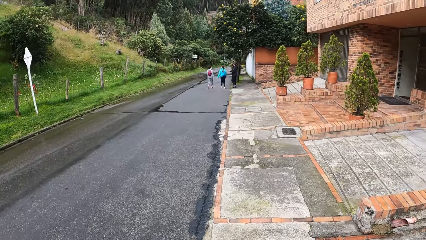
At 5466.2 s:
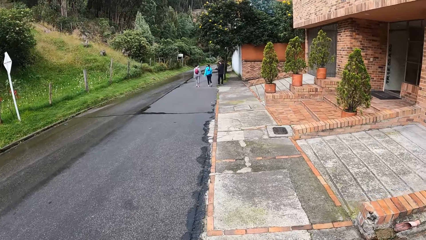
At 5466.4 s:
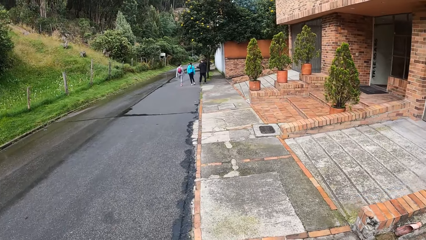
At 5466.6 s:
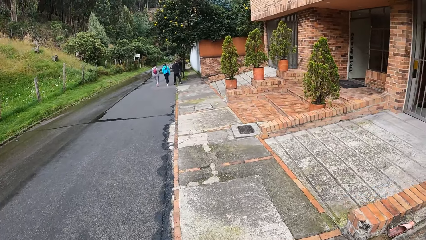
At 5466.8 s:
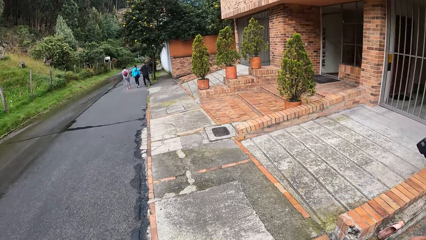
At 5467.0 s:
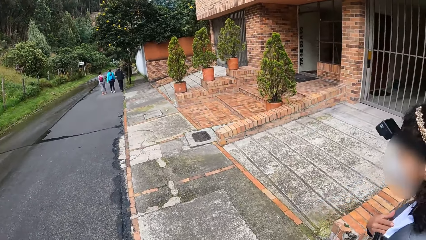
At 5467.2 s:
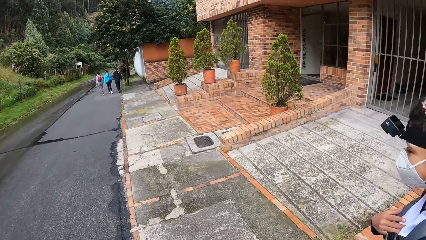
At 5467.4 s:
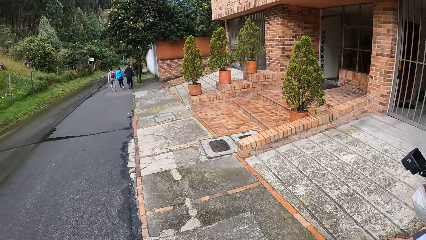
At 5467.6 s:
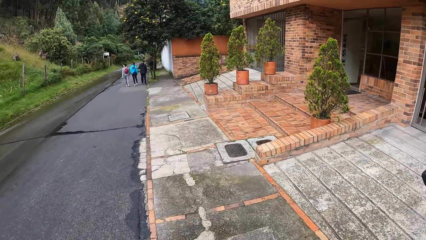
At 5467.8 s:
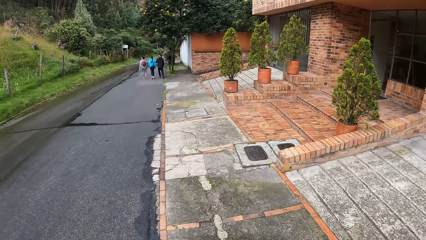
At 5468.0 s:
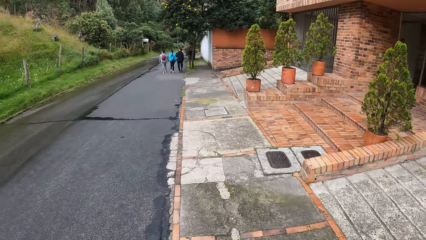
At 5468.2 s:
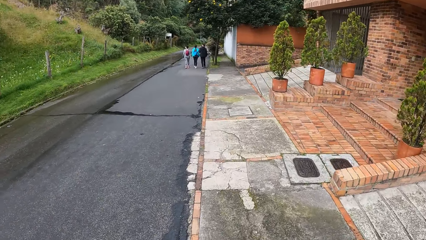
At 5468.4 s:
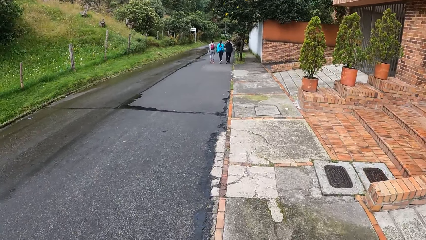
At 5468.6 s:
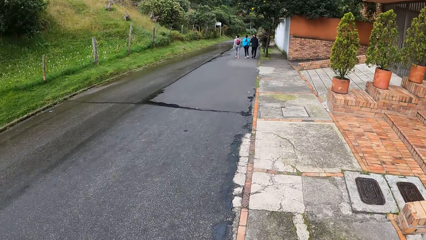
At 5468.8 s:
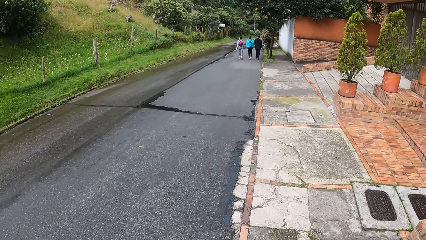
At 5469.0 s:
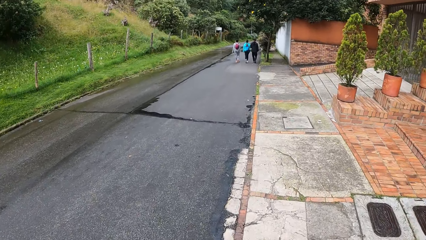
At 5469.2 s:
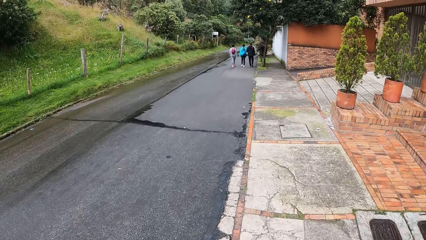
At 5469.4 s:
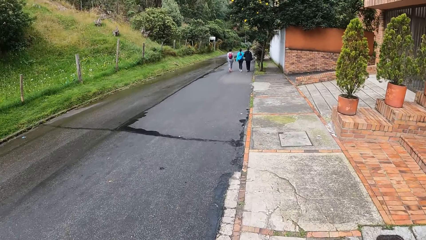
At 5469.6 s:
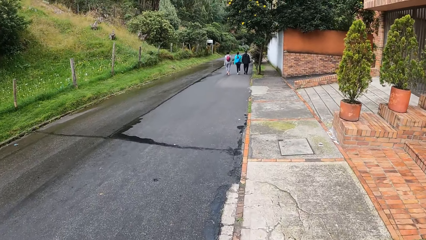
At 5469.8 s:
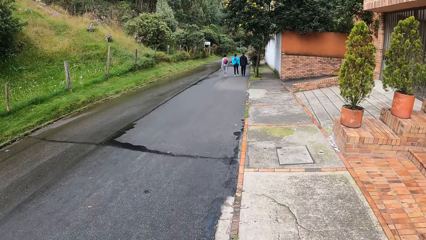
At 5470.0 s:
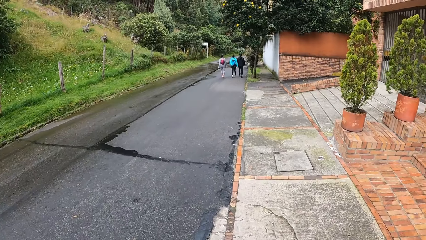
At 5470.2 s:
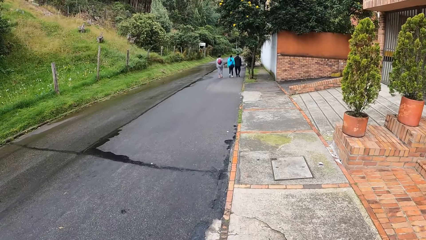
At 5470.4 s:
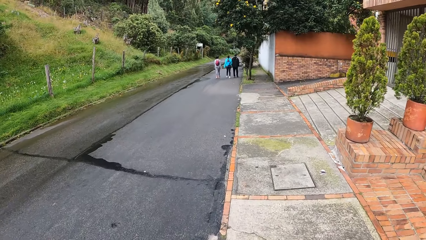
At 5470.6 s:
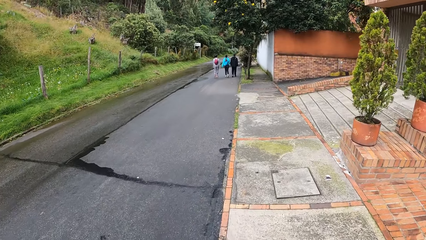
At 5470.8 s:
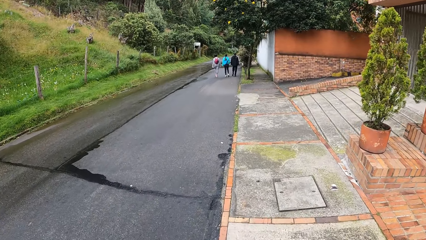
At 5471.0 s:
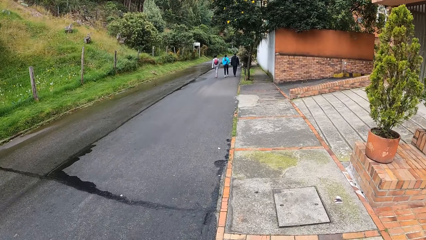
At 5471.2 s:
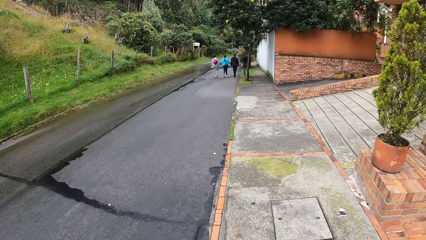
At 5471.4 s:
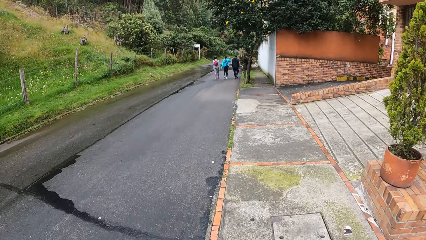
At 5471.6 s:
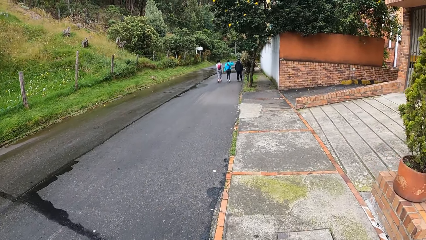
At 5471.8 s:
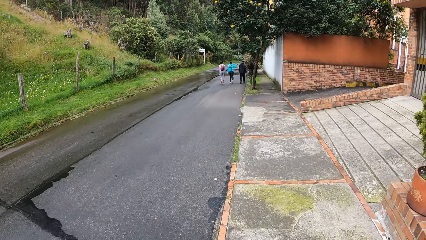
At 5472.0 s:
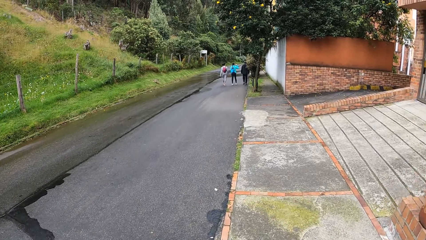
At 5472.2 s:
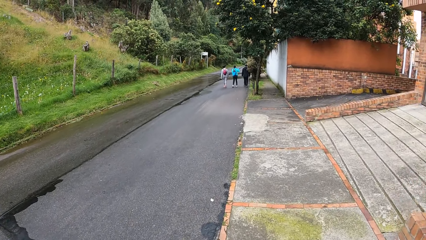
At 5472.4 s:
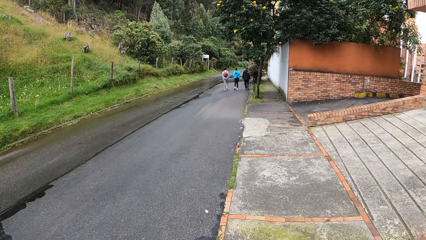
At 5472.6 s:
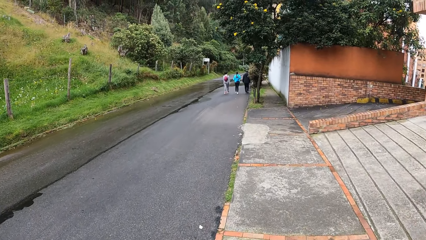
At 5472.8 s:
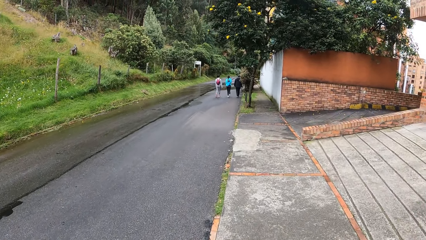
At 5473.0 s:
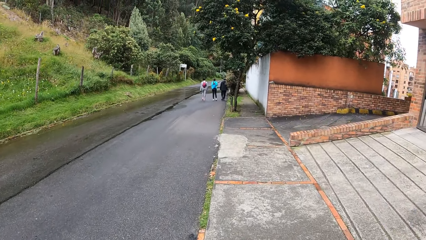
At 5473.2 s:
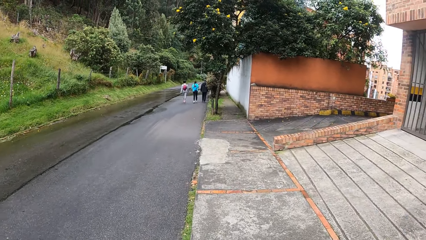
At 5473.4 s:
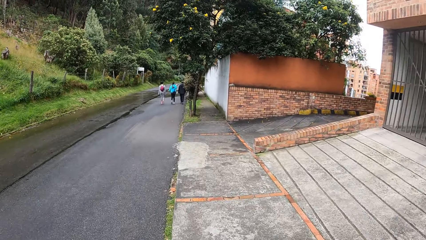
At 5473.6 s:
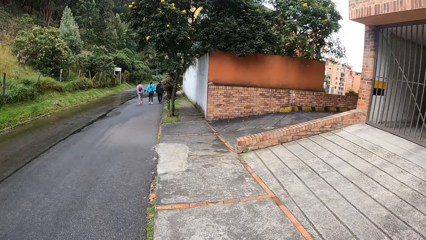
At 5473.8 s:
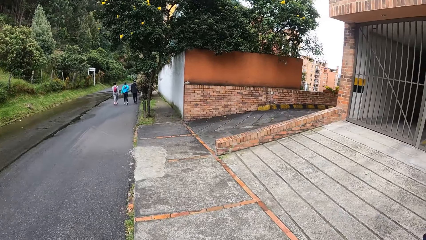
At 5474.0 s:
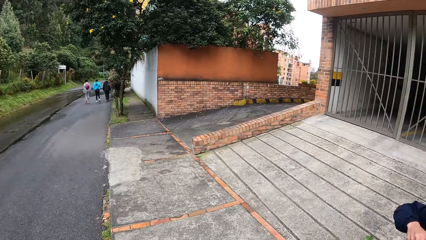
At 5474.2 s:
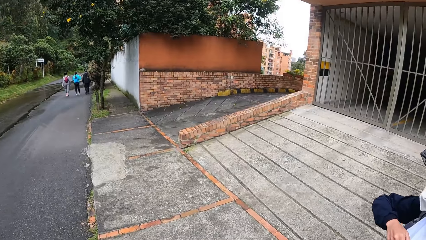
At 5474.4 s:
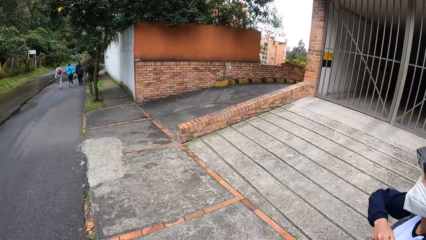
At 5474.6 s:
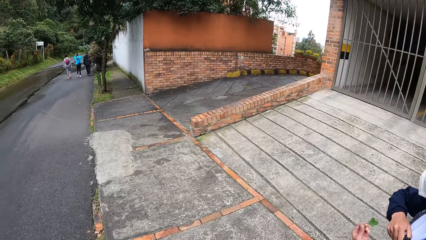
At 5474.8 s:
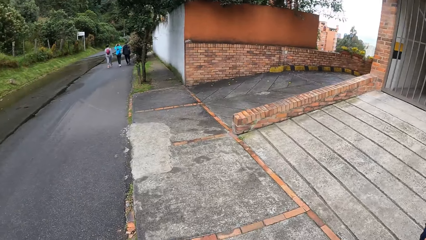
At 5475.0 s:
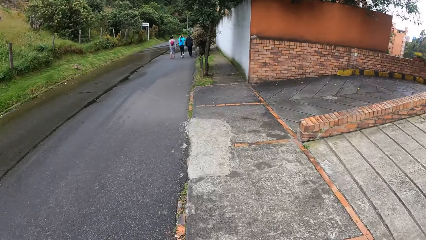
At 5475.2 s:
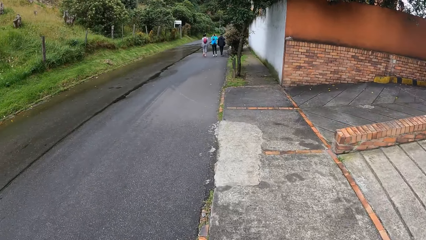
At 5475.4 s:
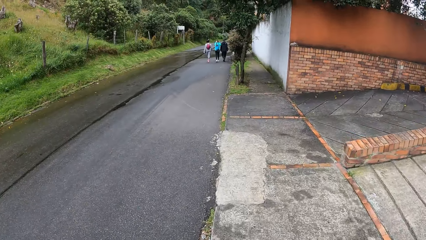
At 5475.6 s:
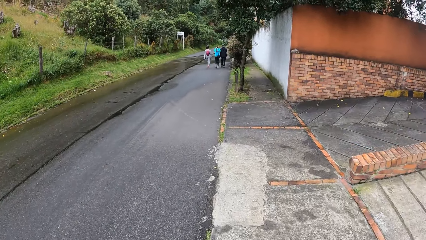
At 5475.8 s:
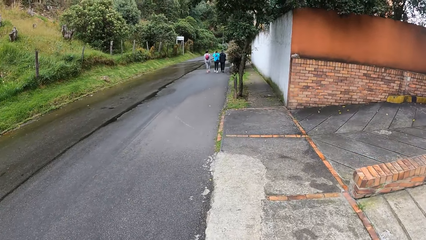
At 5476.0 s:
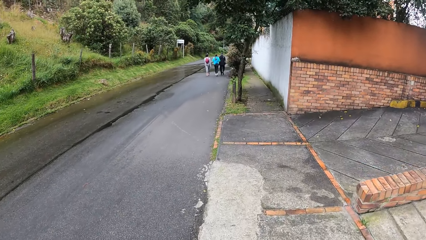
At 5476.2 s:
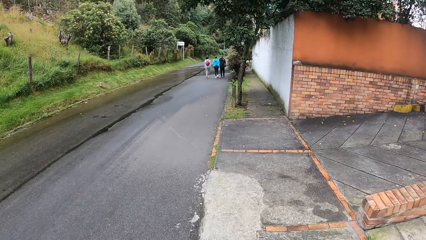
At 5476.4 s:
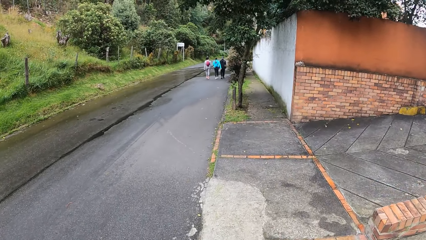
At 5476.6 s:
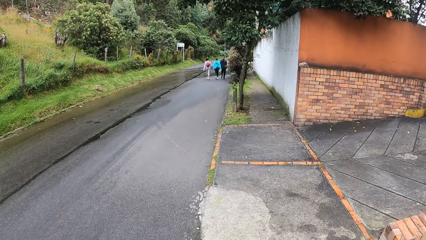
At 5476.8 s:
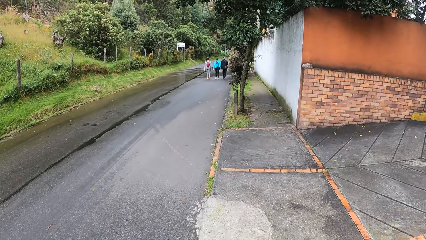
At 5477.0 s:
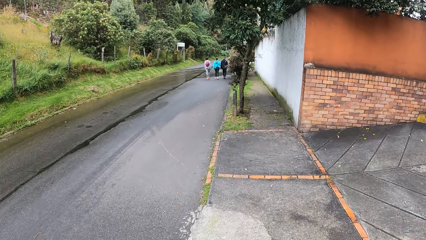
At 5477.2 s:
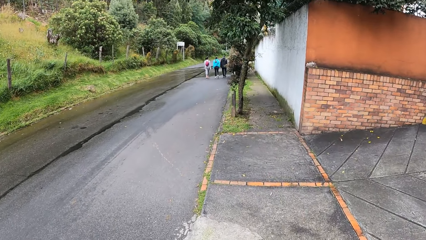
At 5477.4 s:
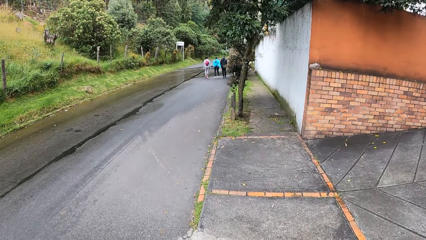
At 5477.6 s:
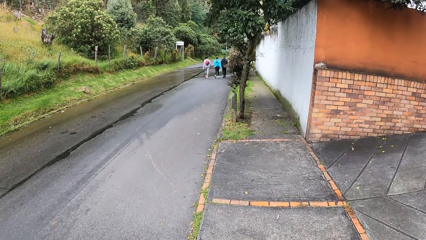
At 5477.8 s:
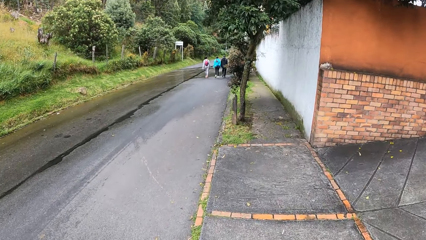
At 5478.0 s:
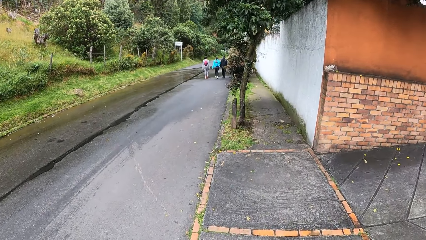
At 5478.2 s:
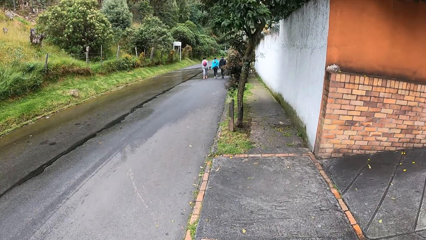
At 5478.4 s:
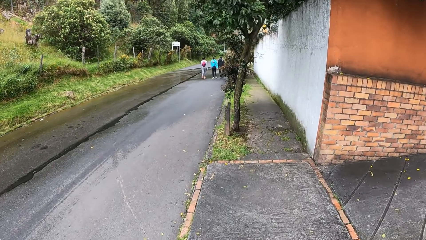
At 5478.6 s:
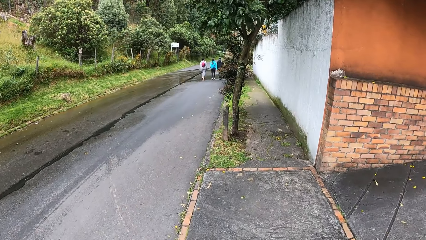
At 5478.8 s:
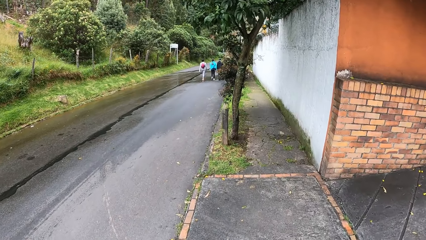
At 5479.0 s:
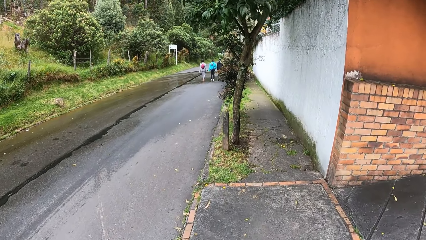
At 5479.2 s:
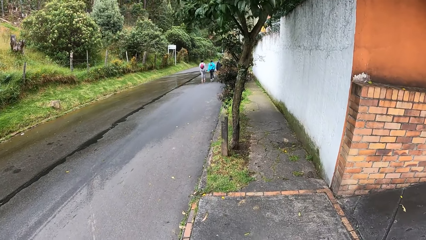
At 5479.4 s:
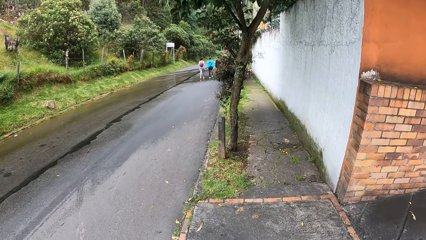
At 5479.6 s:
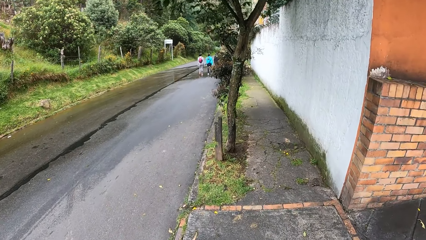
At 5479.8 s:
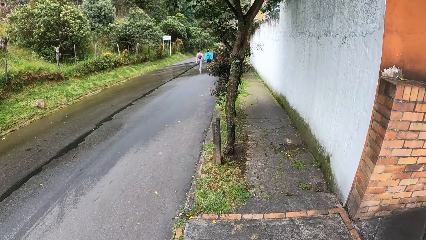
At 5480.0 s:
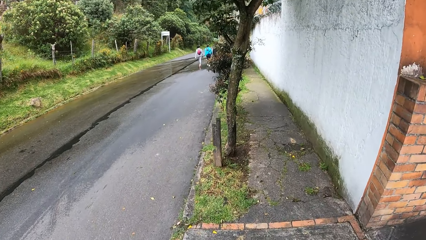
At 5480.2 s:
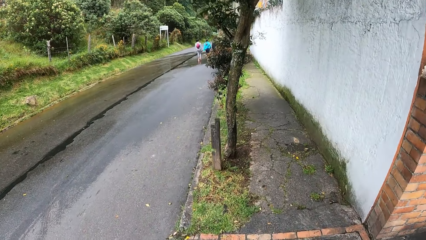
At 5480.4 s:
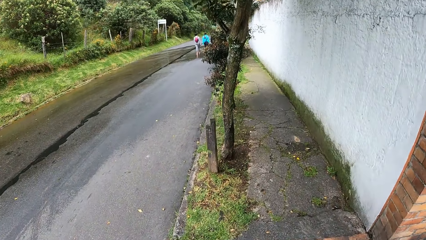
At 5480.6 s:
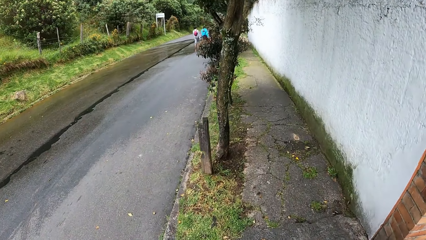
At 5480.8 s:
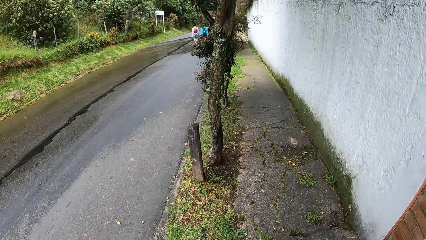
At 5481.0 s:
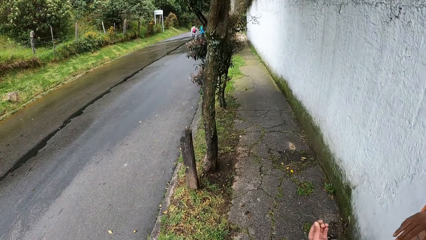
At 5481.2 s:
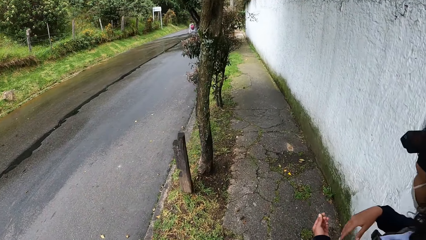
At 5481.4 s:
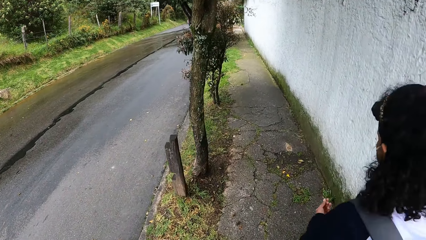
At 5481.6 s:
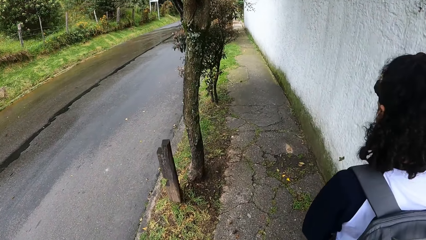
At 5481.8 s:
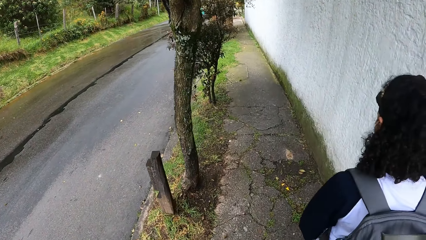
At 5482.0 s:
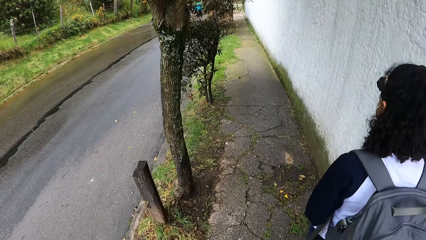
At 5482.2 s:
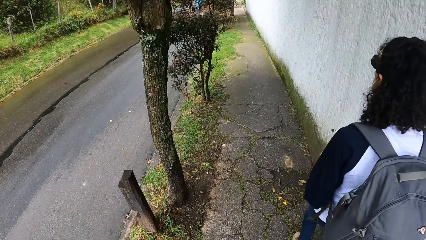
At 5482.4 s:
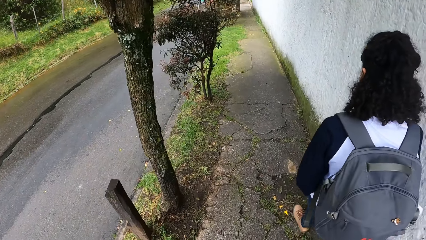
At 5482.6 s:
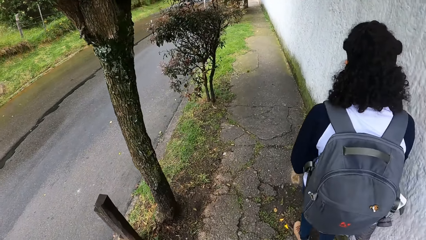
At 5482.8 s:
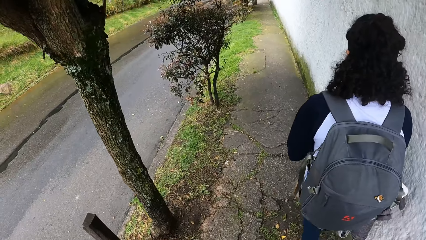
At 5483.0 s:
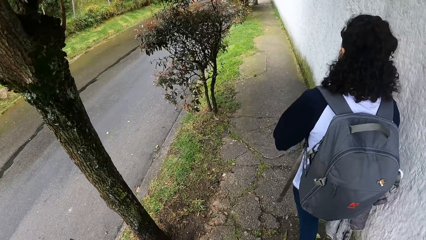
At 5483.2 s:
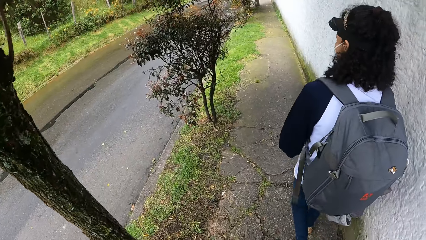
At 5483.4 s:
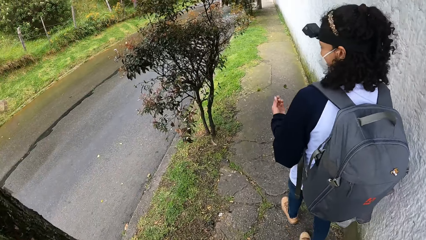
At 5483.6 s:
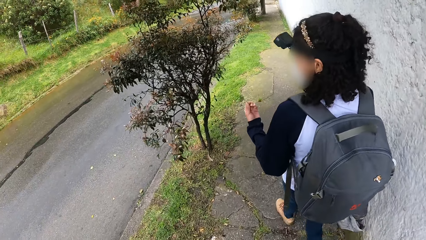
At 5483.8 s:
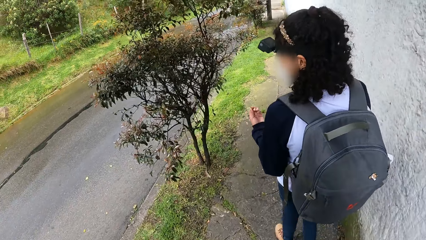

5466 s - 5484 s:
The camera wearer looks around. They look ahead. They look around. They look ahead. A woman walks past the camera wearer.
